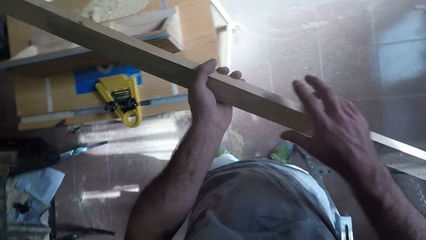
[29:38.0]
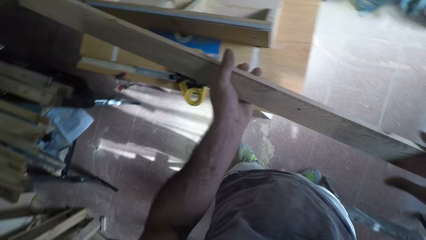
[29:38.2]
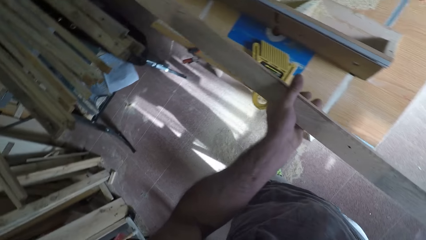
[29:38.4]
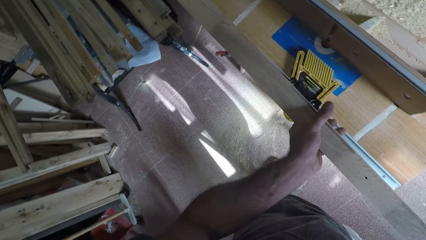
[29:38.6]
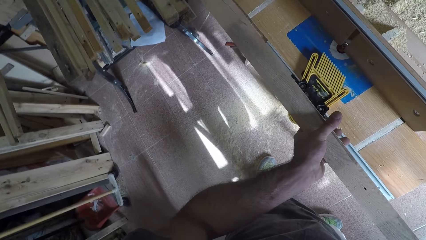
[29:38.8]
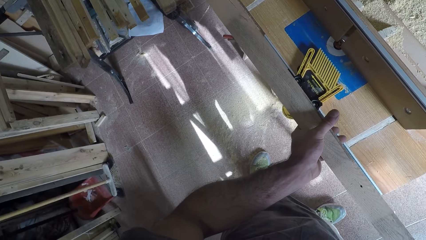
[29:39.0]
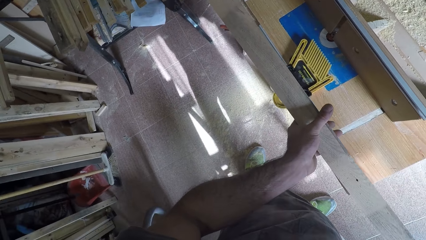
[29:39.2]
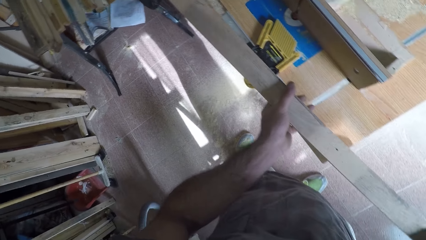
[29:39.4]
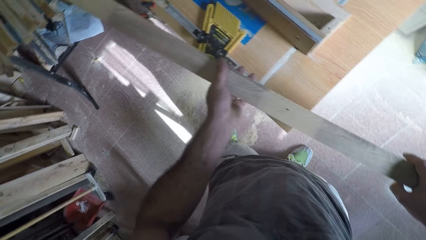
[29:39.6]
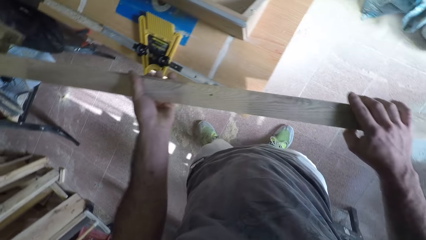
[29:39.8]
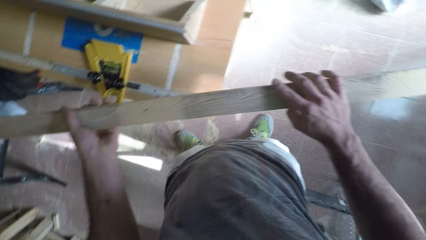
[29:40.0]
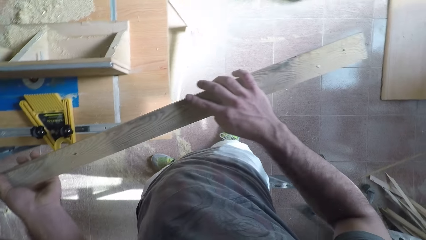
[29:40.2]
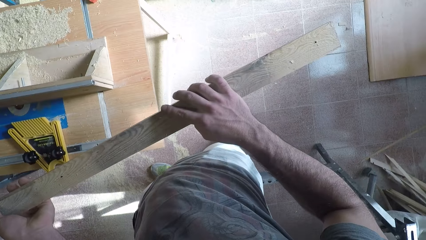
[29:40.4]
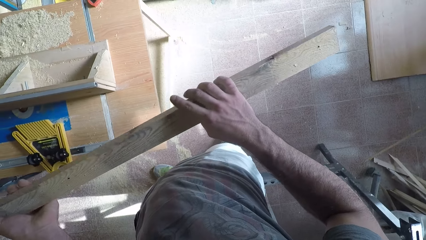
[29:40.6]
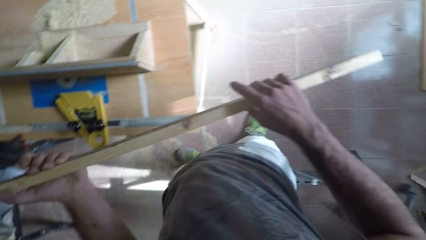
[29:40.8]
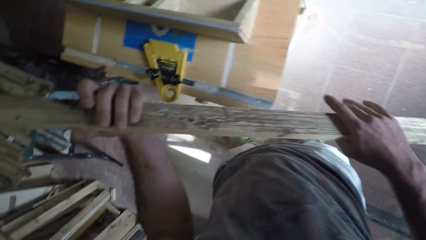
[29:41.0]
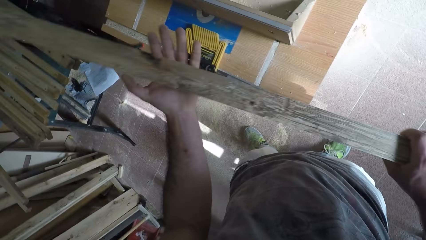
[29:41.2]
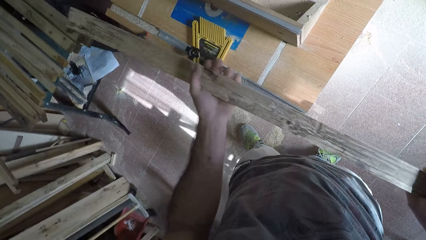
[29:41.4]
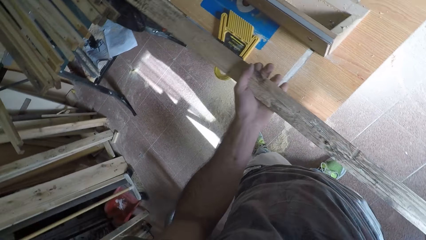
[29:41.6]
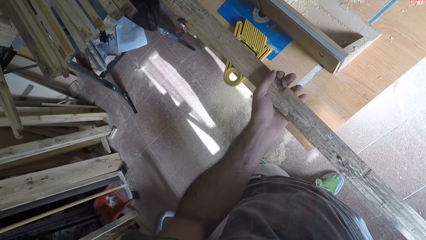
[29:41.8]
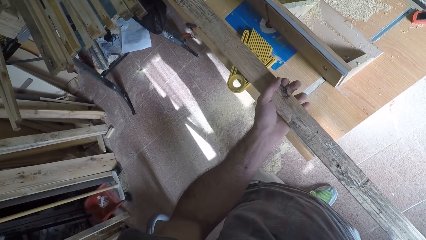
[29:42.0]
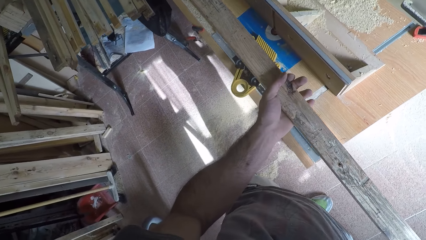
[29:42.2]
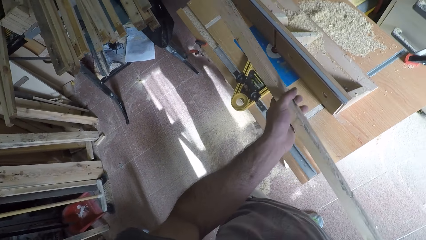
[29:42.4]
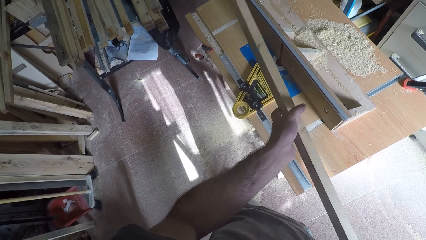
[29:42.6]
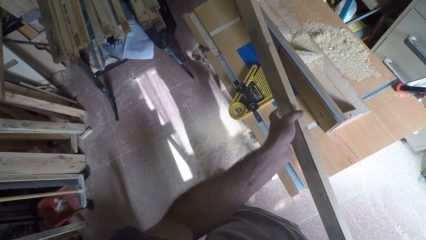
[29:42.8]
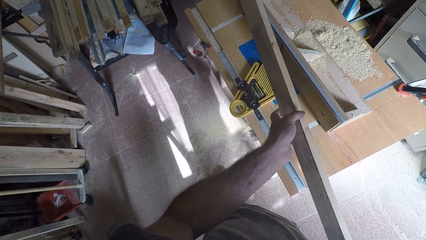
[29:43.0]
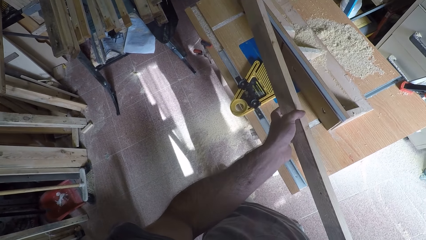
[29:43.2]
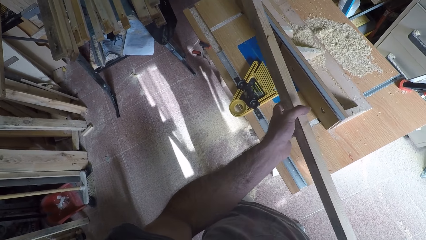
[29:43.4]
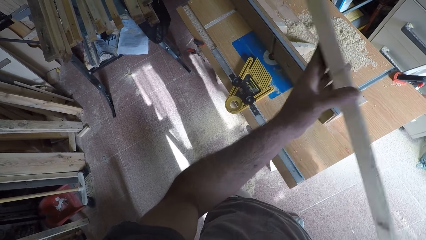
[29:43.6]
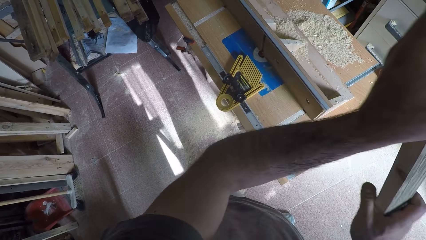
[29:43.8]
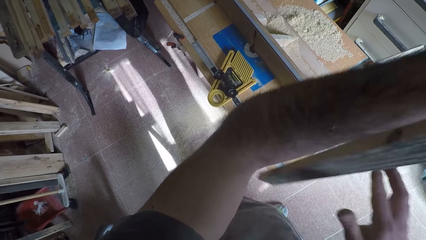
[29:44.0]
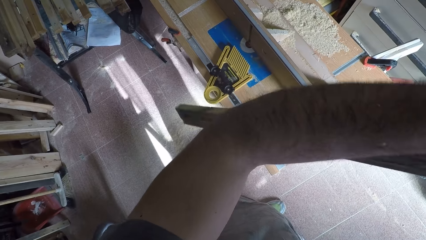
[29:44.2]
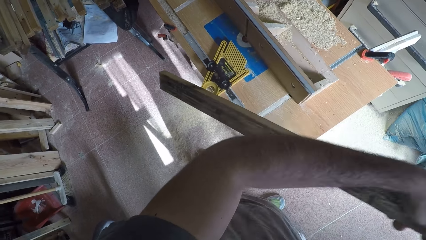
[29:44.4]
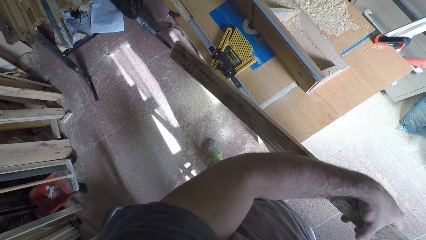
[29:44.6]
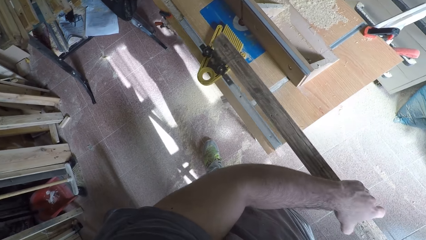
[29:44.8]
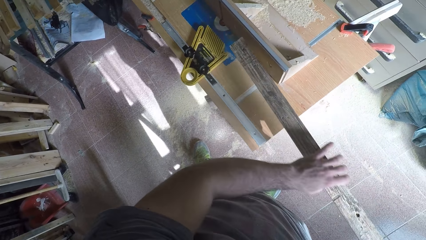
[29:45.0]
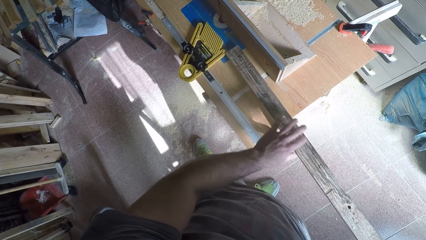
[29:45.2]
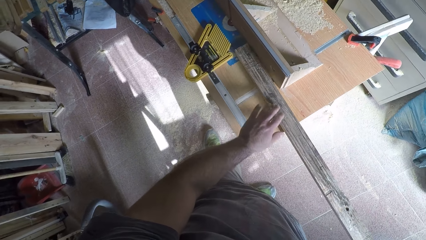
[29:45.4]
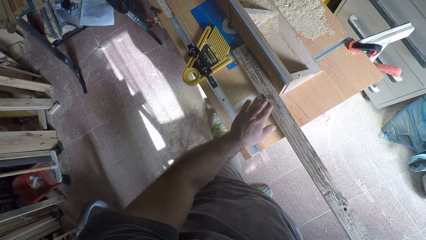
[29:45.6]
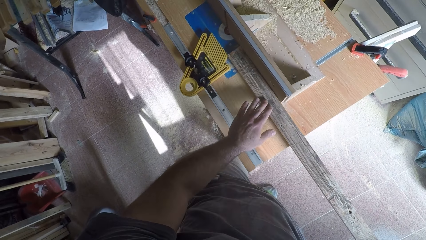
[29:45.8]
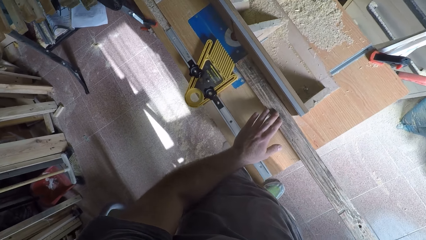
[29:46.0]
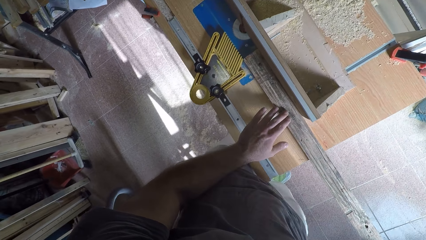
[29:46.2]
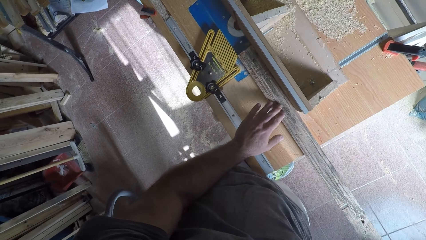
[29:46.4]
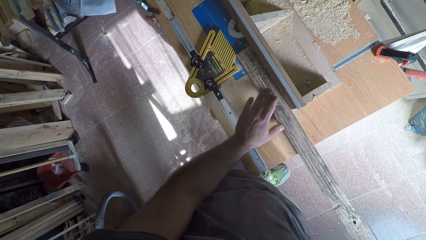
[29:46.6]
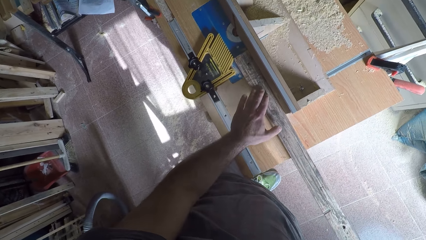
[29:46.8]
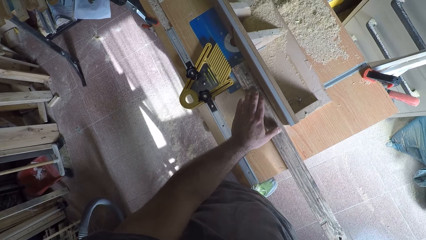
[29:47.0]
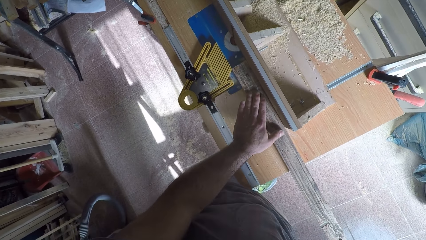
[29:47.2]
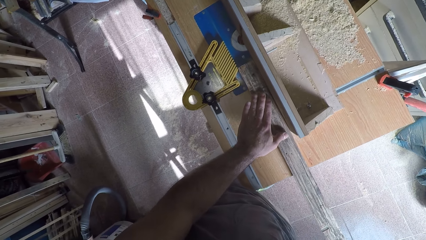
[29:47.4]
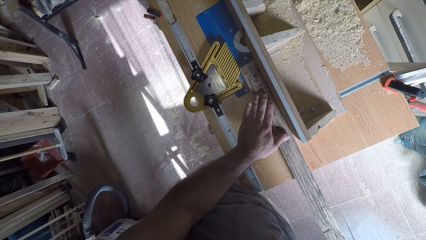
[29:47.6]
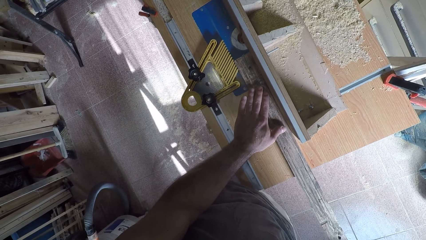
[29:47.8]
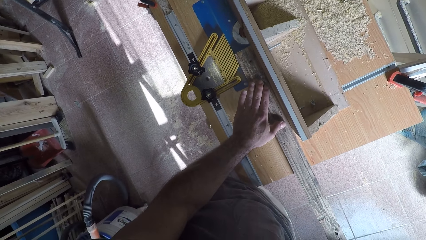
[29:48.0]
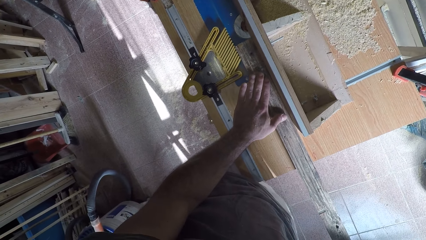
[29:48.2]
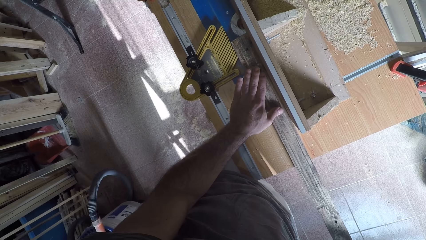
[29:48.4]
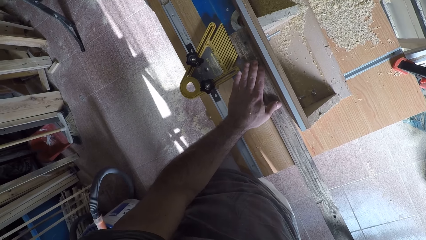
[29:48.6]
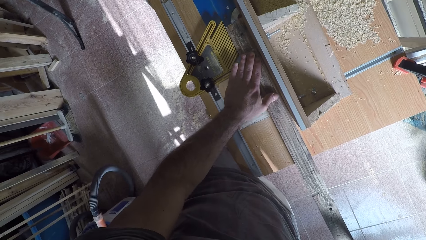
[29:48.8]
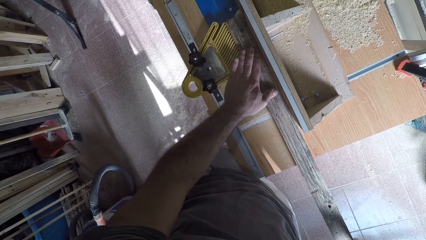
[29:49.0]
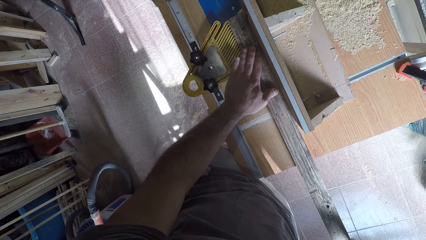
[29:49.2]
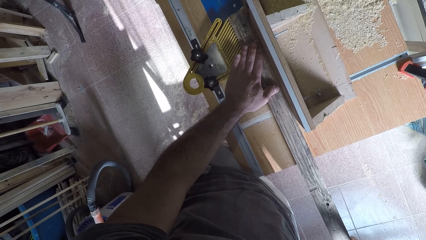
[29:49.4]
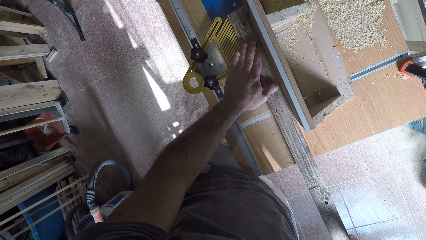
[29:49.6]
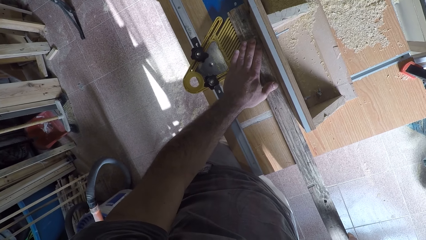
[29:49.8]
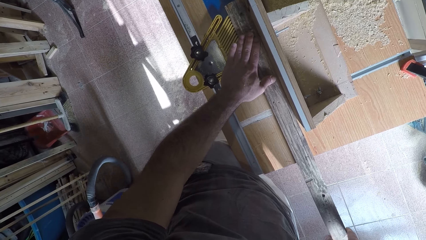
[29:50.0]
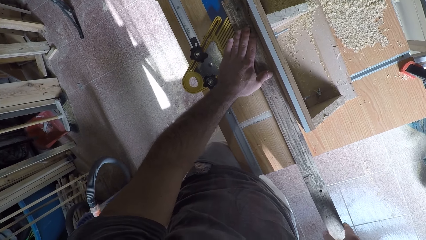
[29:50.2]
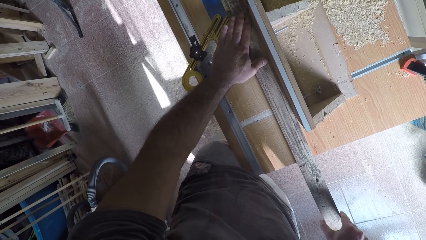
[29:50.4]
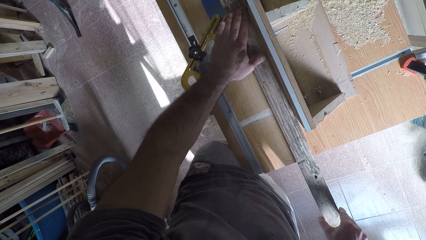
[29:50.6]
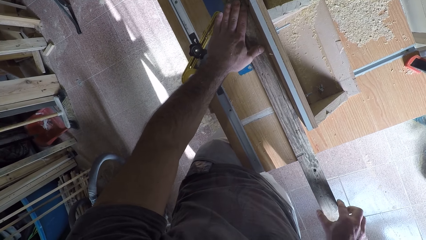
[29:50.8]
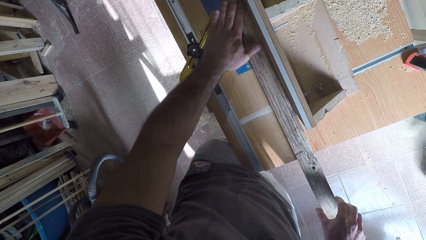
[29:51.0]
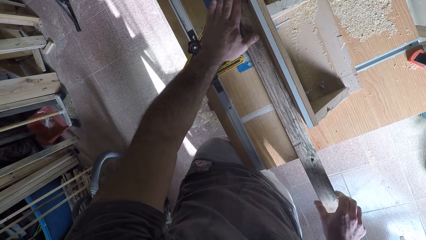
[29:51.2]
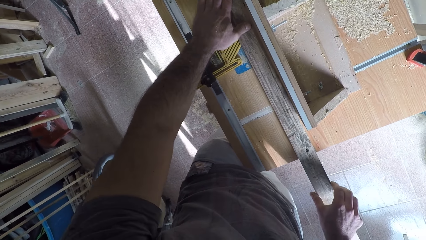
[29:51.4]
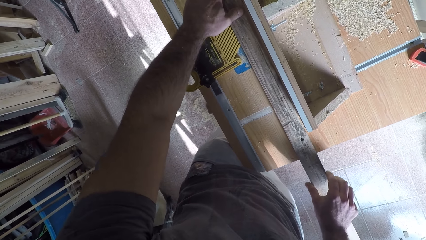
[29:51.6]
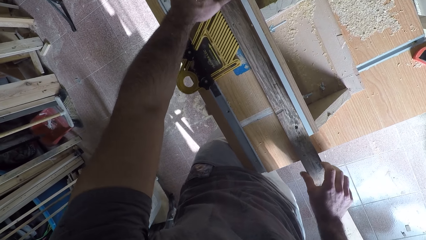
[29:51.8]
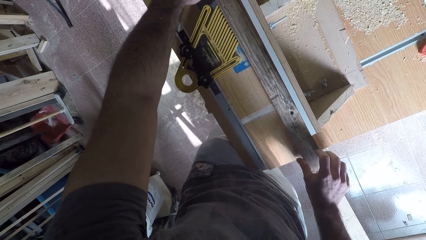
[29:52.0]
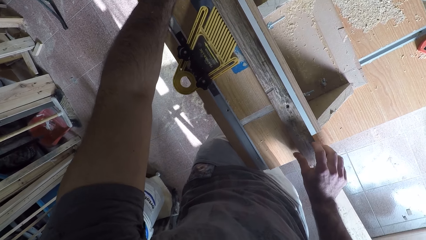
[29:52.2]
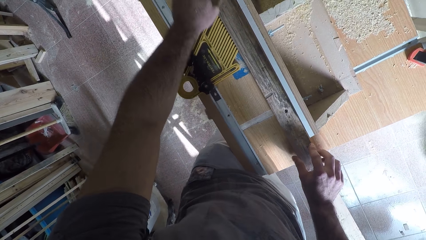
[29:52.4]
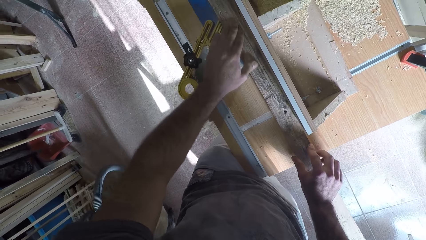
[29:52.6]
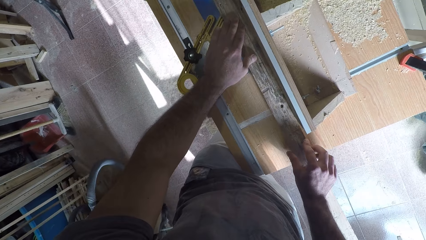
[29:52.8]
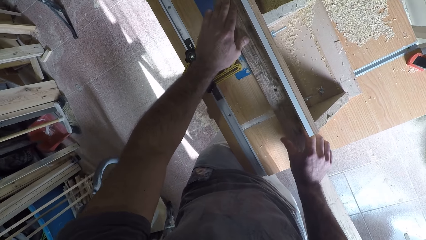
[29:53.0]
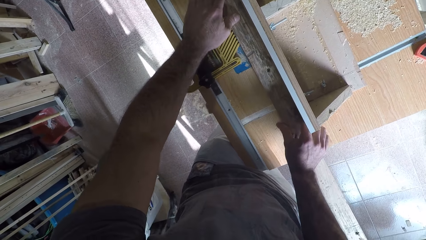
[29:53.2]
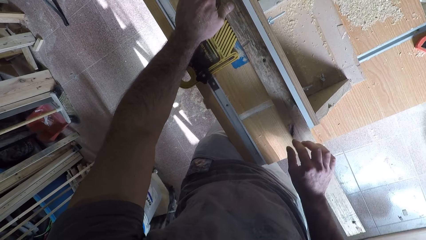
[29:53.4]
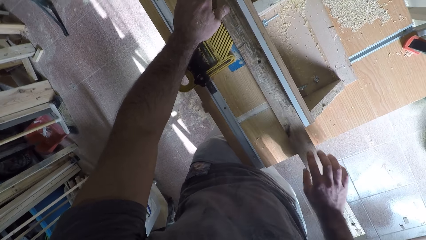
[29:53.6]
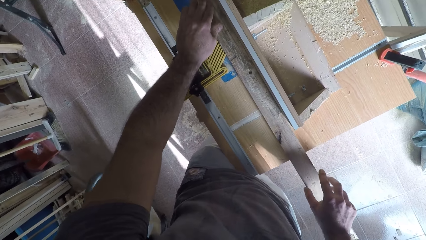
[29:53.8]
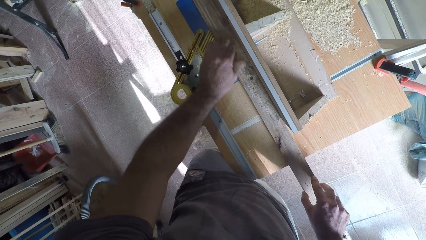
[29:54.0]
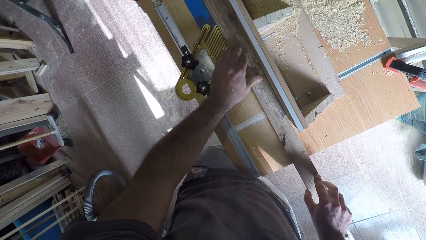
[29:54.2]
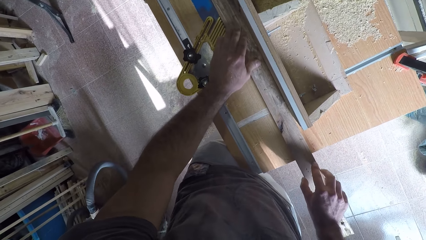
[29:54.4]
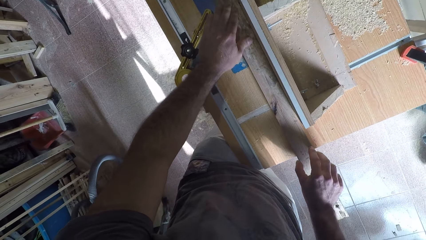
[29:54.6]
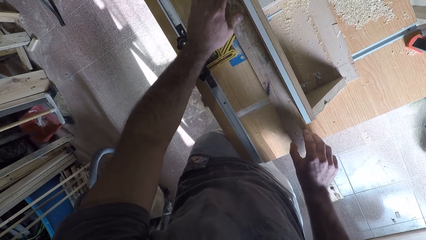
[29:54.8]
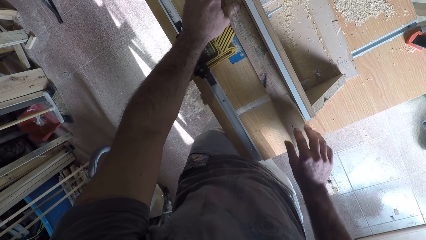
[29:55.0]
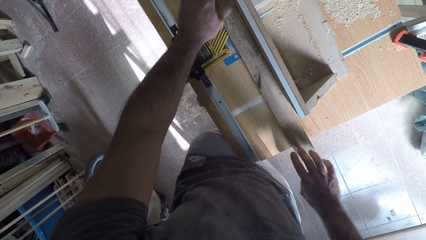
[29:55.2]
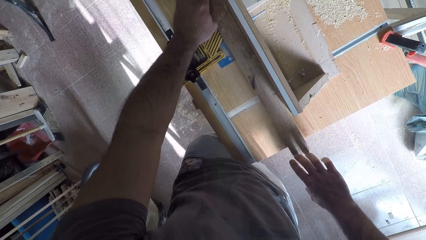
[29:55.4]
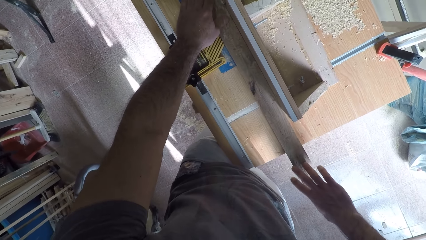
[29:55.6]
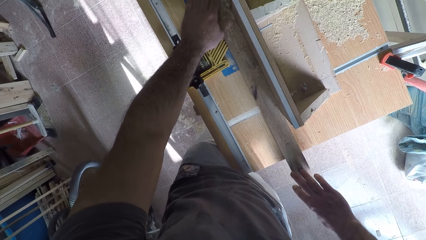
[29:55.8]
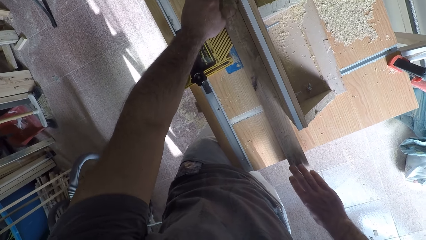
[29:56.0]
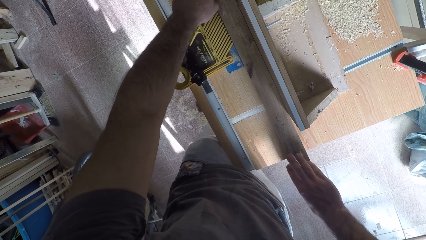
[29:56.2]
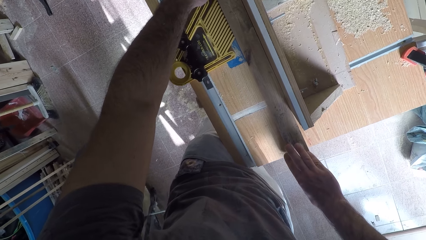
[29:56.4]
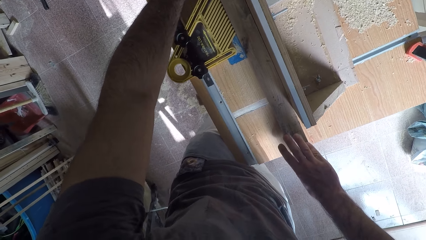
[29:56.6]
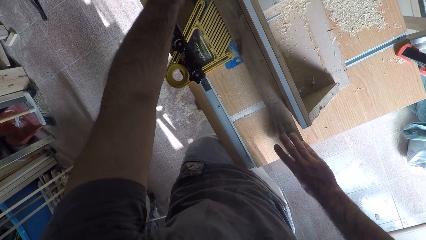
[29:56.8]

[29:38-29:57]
The camera wearer holds the wood with both his hands. He turns the wood round on his hands. He places the wood on the circular saw machine or smoothing machine. He works on the wood with the circular saw machine. He pushes the wood against the smoothing machine.
